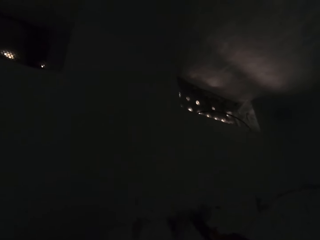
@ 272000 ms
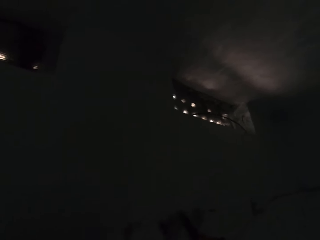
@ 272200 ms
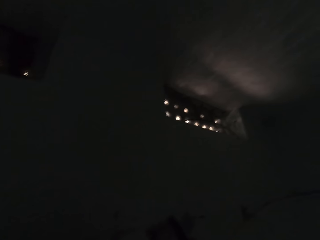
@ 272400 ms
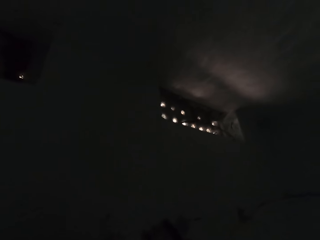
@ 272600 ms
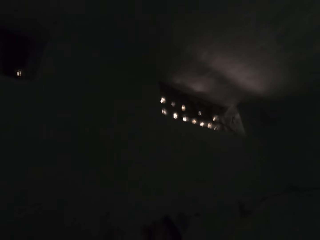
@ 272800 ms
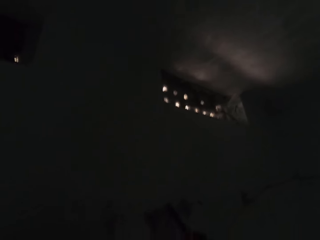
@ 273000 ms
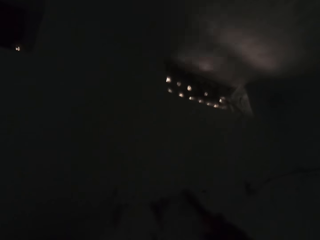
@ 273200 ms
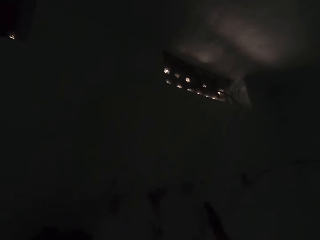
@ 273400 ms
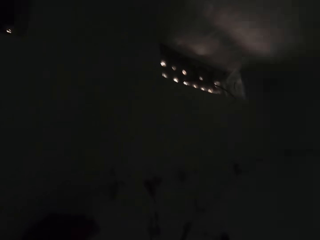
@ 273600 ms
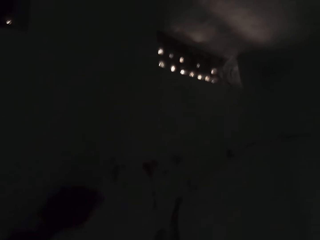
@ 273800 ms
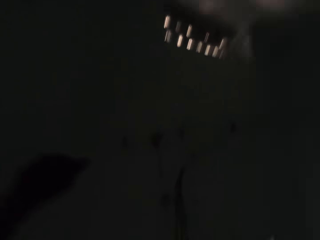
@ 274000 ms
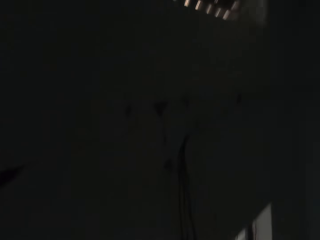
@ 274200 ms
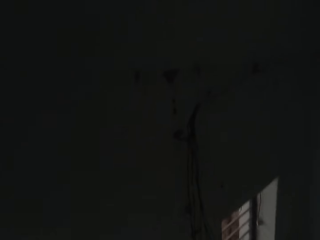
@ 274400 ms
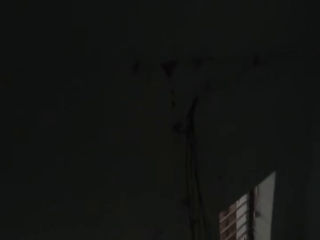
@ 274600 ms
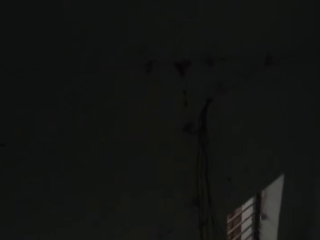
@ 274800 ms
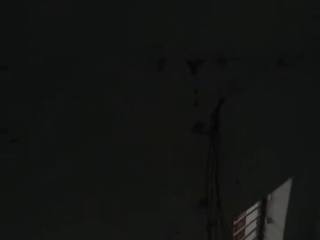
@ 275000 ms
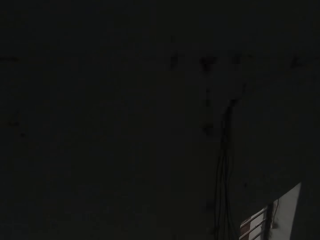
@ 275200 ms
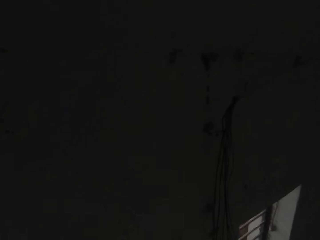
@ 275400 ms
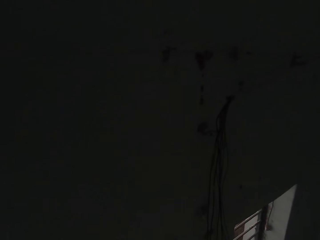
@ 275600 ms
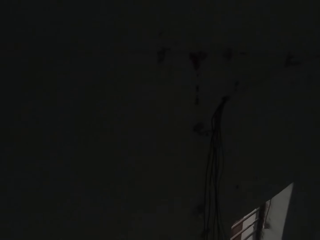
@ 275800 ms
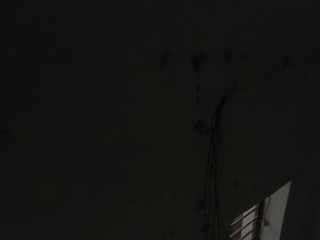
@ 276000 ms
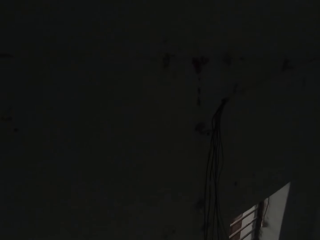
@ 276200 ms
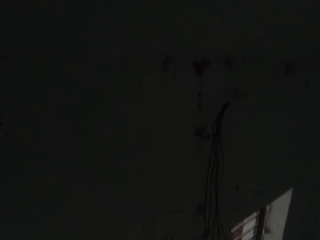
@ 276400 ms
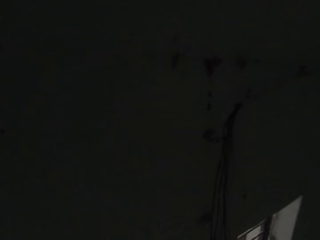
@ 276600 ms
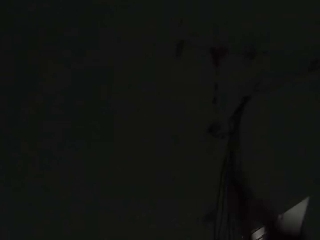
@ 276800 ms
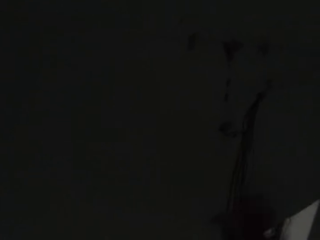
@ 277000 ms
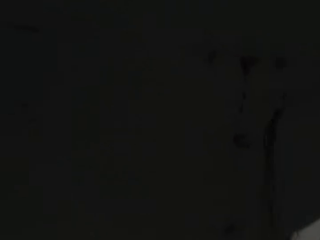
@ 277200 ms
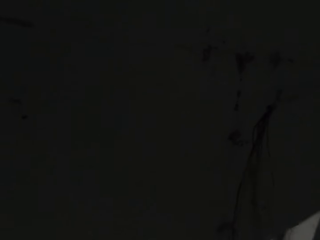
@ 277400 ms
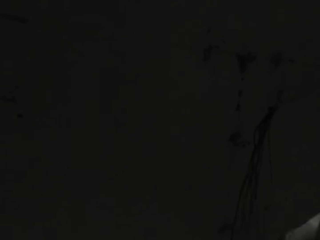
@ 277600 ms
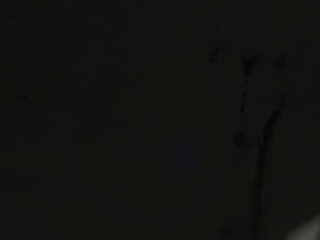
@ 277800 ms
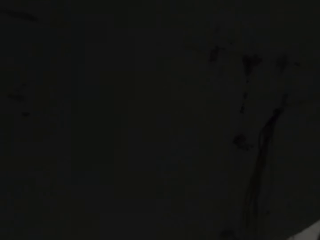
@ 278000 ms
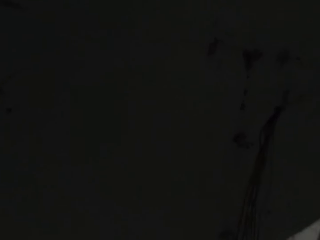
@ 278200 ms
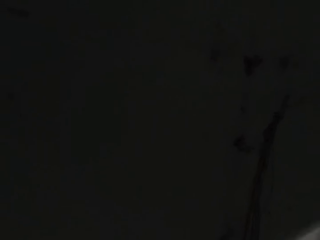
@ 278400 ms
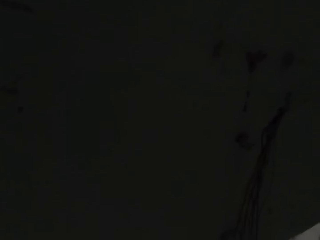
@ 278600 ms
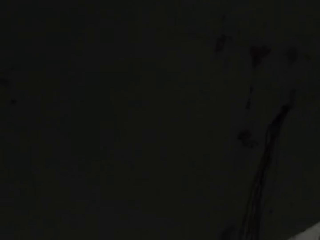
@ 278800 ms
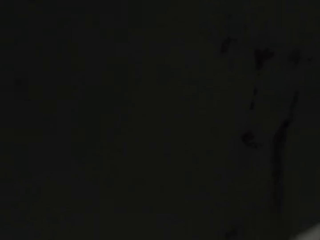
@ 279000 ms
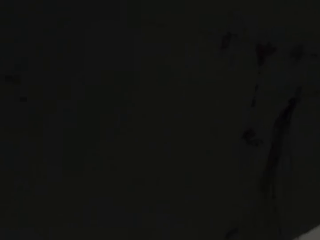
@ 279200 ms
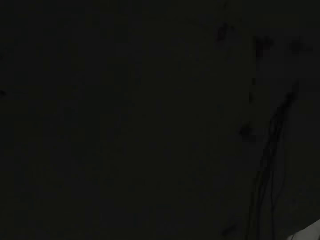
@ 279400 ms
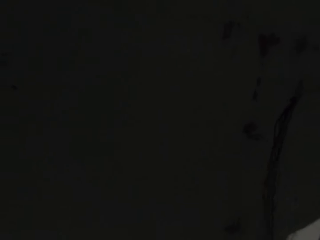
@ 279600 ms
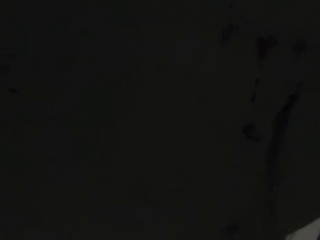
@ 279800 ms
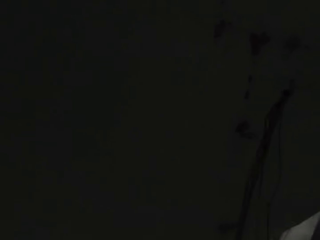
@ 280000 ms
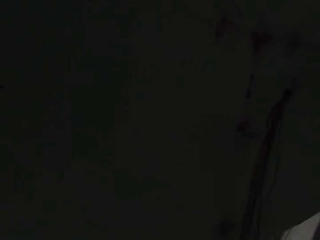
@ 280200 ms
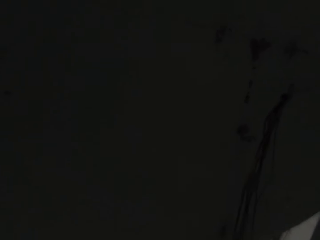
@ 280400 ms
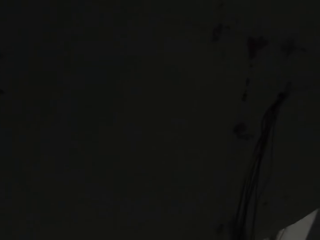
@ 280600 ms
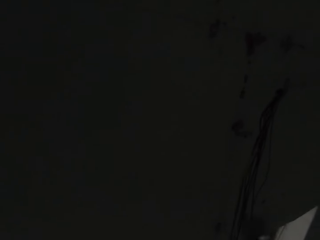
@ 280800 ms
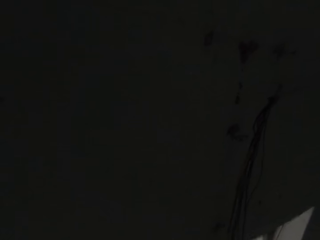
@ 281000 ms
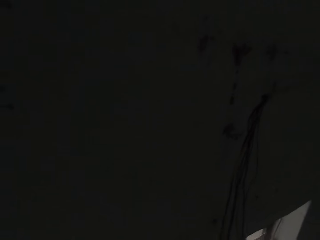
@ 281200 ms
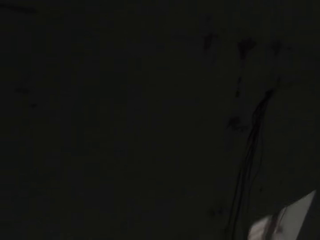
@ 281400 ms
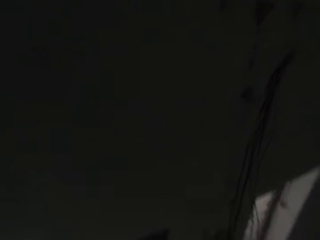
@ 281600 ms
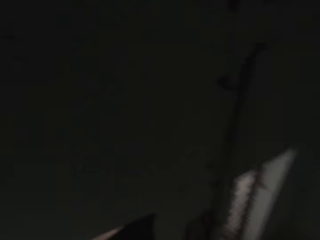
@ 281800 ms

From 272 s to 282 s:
The camera wearer grabs the wall with the left hand. They stare at the wall. They hit the wall with a pair of pliers.

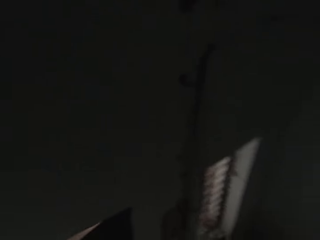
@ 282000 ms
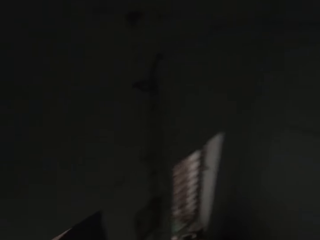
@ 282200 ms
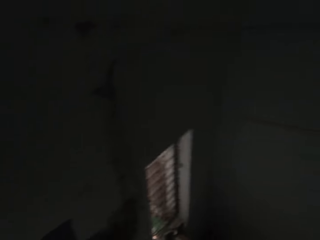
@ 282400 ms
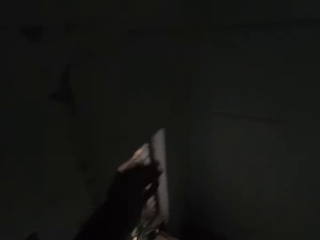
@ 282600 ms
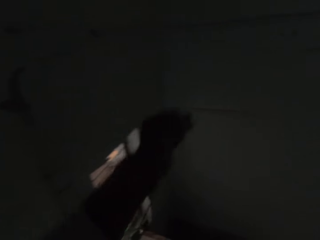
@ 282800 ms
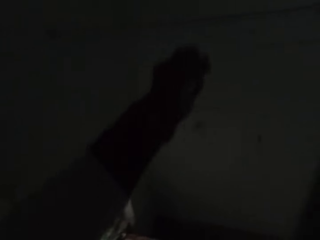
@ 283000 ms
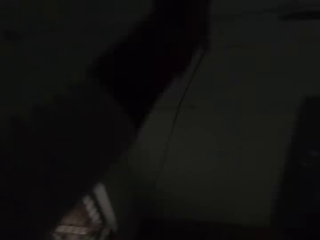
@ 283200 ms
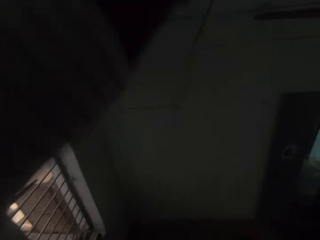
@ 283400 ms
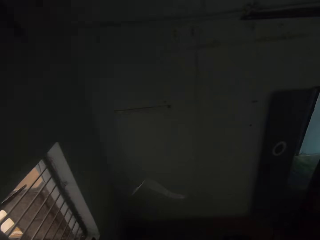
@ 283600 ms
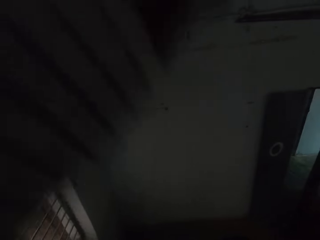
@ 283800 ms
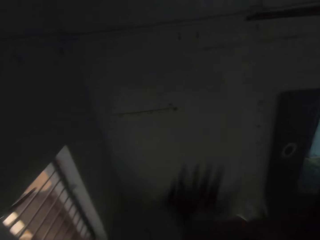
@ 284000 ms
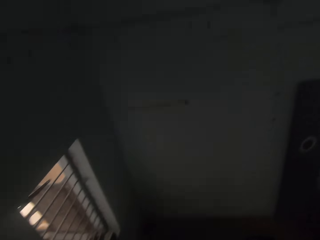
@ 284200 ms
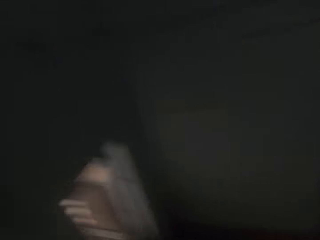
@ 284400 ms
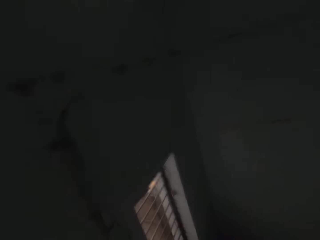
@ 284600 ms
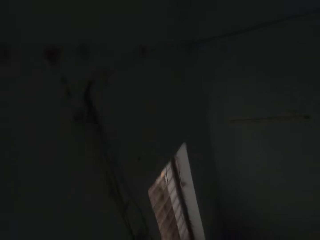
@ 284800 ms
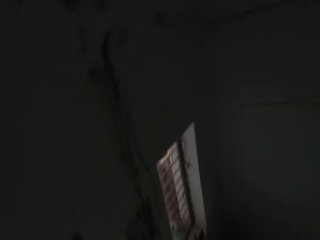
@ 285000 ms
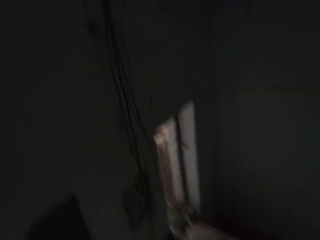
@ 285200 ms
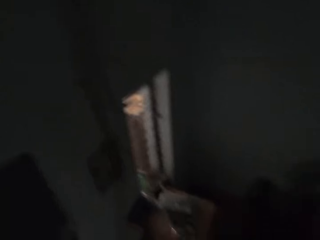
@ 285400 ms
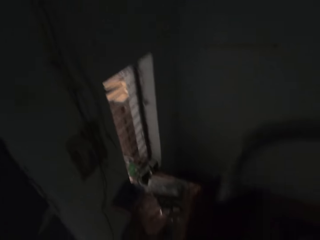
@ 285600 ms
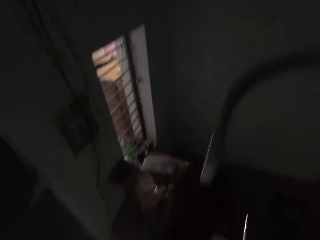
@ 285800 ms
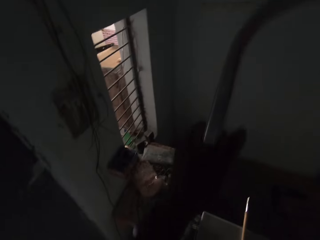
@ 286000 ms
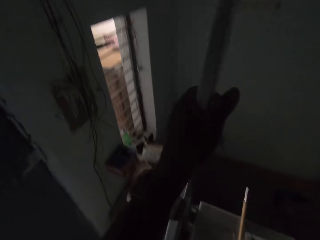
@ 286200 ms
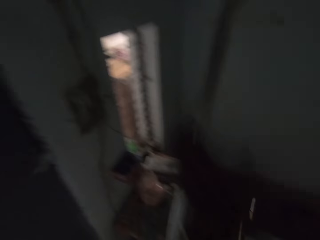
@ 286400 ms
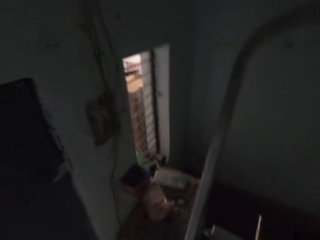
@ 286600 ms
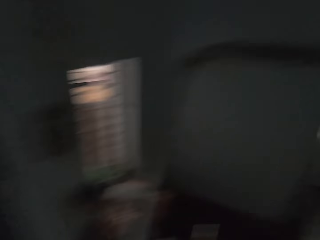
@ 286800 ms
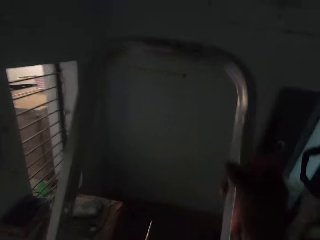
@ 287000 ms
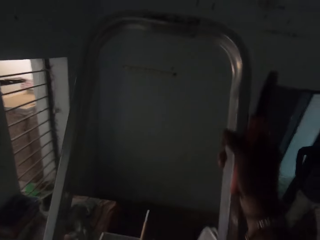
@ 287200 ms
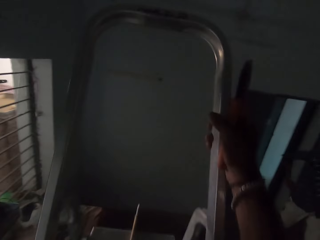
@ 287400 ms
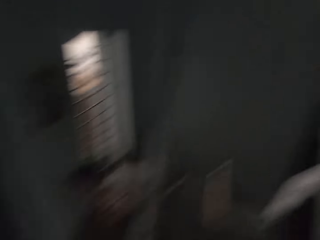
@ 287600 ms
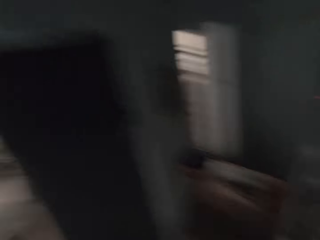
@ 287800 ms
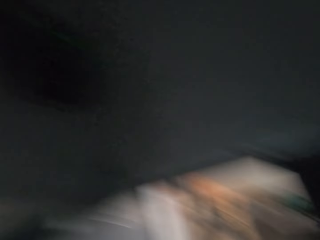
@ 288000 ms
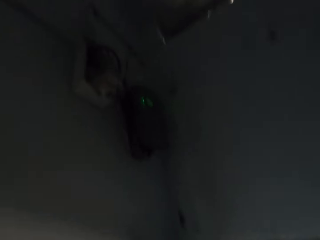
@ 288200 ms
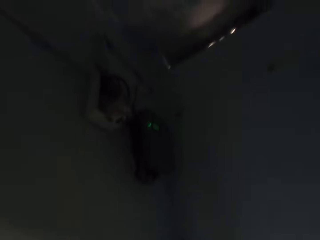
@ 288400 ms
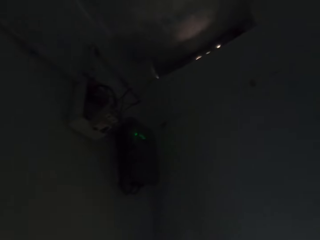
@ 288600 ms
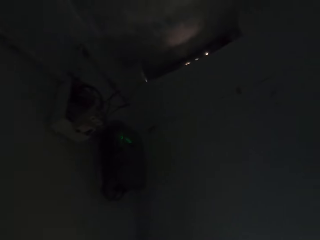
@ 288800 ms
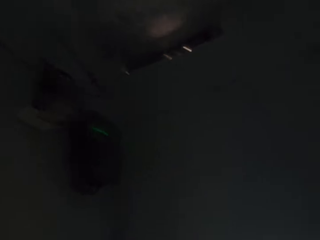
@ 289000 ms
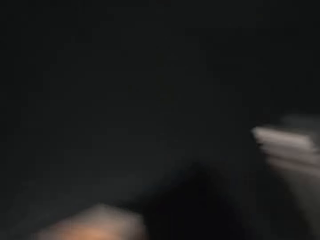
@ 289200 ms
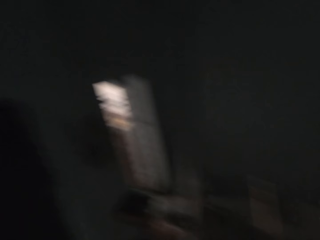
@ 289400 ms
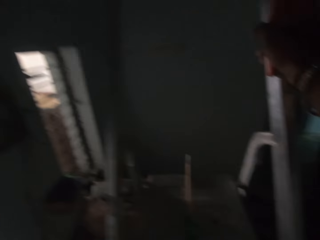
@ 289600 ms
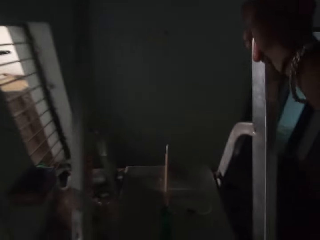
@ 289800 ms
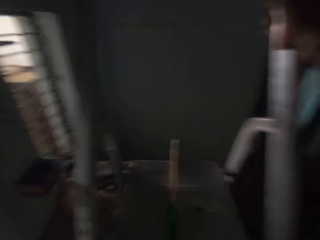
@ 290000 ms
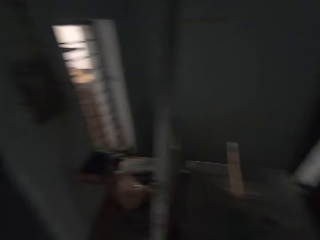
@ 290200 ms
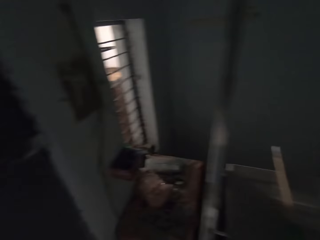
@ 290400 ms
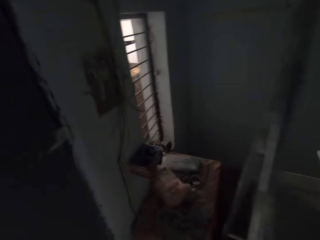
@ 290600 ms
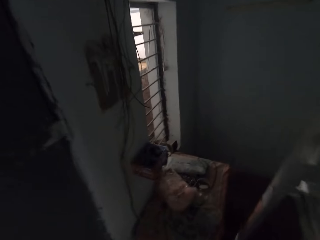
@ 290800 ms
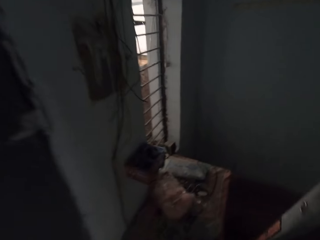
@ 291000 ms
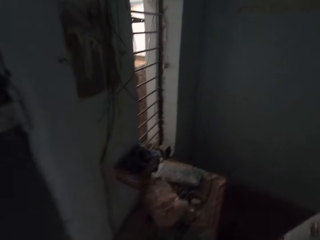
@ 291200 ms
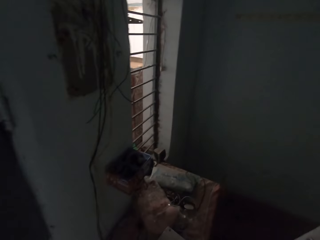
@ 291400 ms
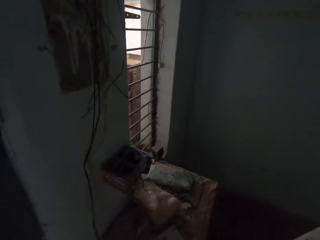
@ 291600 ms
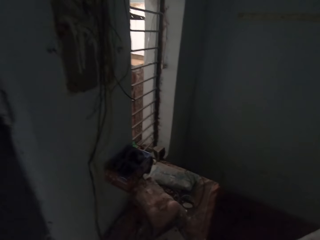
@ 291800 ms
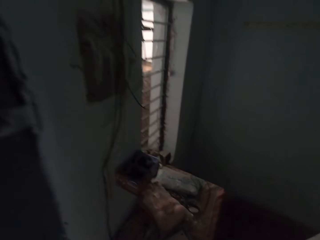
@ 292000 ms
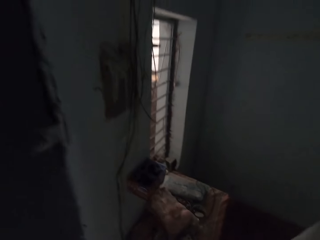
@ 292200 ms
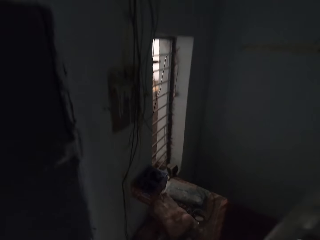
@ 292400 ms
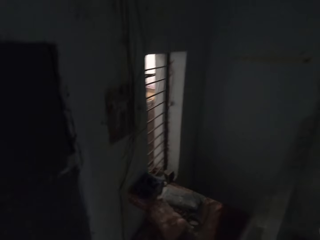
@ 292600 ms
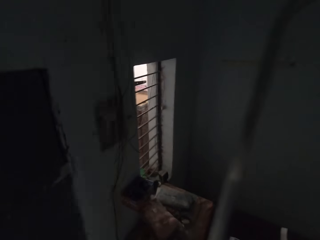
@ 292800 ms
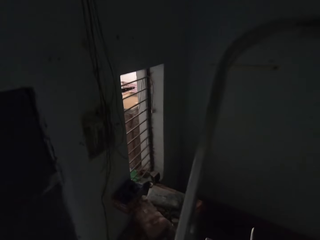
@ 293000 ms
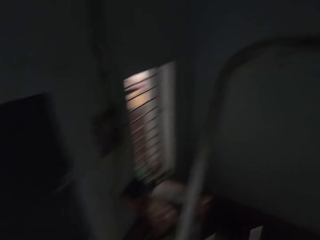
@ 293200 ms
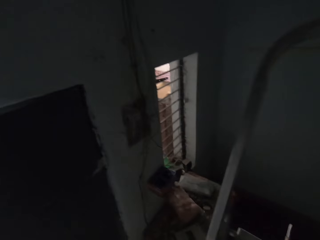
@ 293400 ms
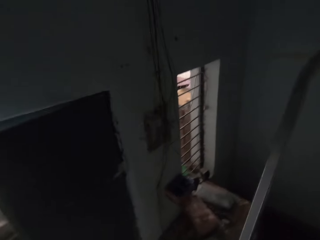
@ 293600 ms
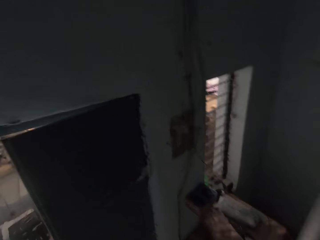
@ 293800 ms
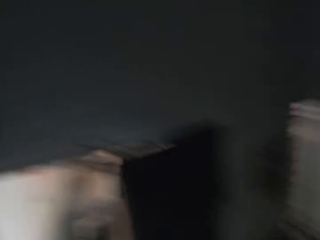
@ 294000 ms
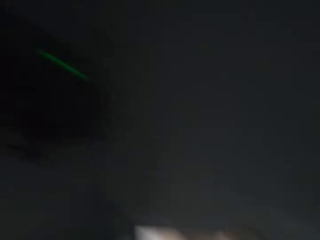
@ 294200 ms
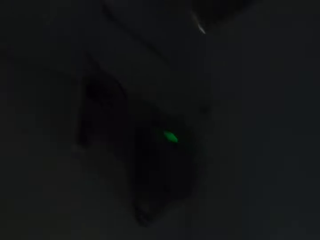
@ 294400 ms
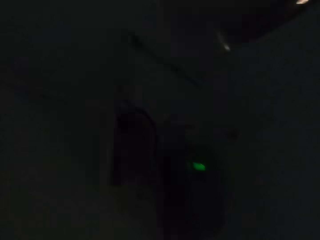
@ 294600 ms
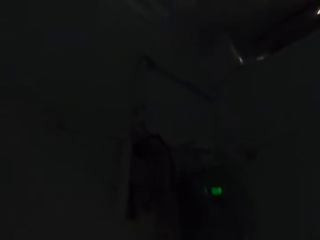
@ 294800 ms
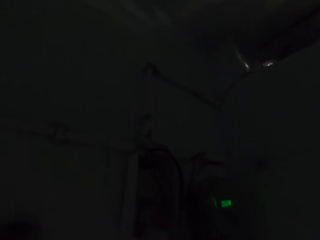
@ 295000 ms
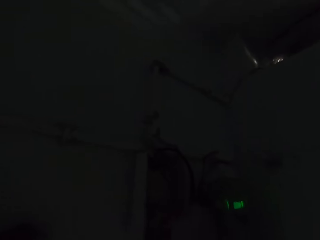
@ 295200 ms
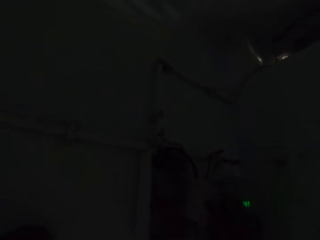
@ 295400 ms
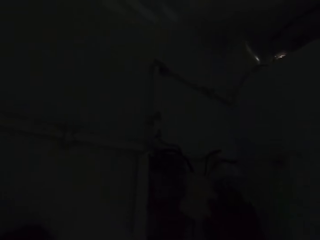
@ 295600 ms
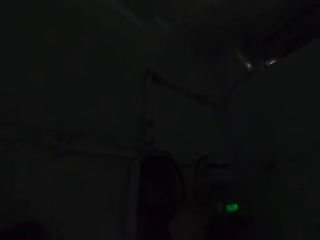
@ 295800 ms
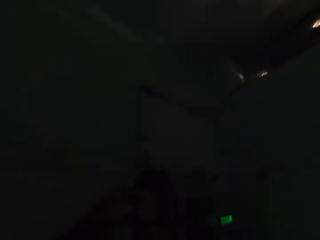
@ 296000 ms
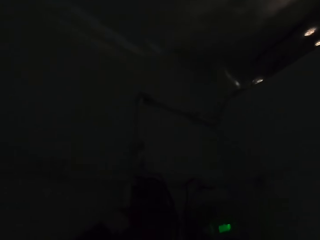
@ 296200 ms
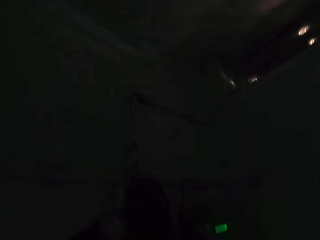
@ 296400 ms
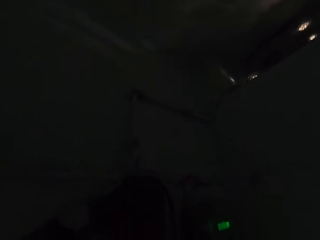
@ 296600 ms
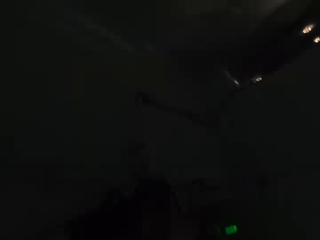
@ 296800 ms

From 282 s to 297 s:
The camera wearer stares around. They look at the wall. They move the cable with the left hand. They throw the cable down. They wave the left hand. They get down off the ladder. They stare around. They hold the ladder. They pick up the ladder. They look around the room.
